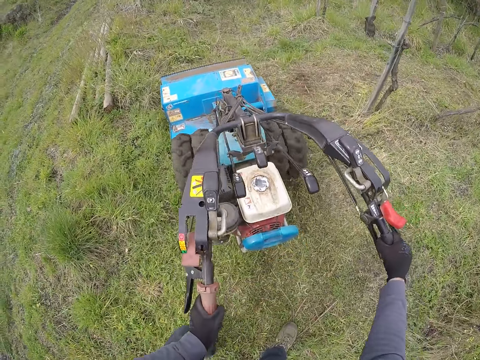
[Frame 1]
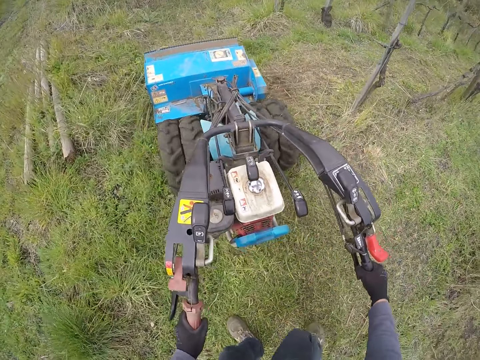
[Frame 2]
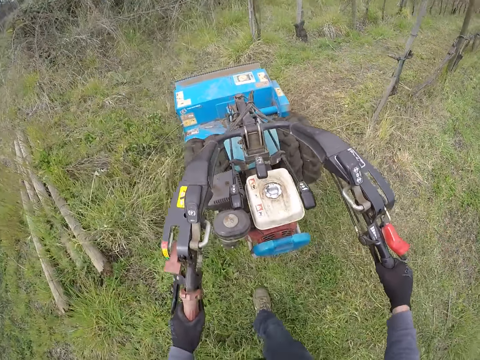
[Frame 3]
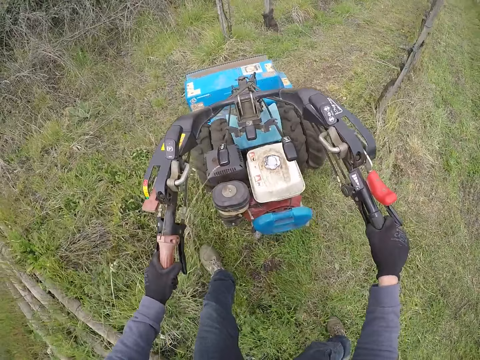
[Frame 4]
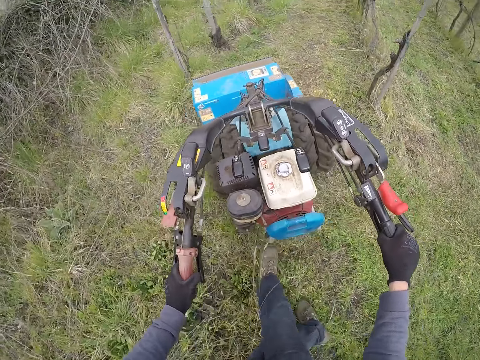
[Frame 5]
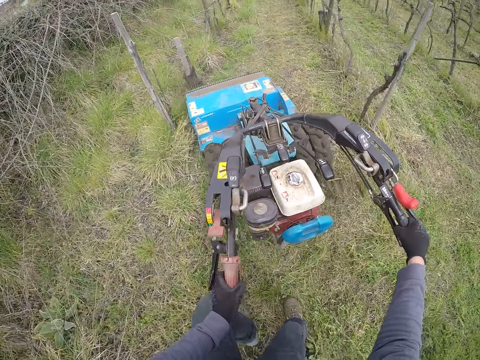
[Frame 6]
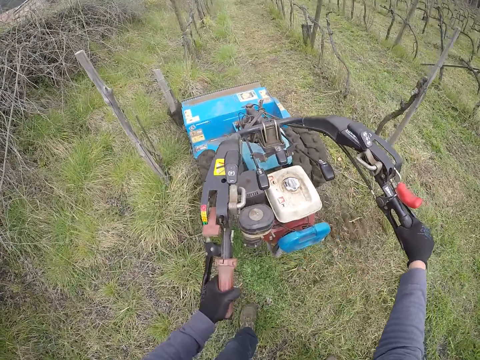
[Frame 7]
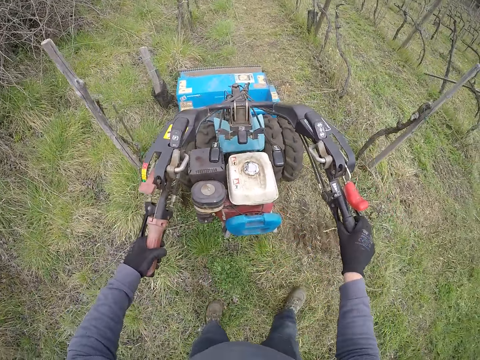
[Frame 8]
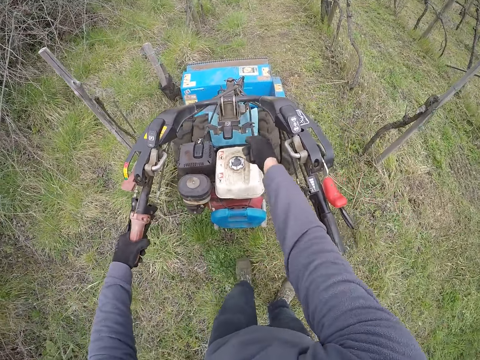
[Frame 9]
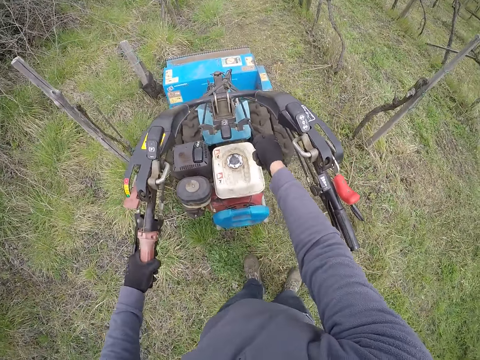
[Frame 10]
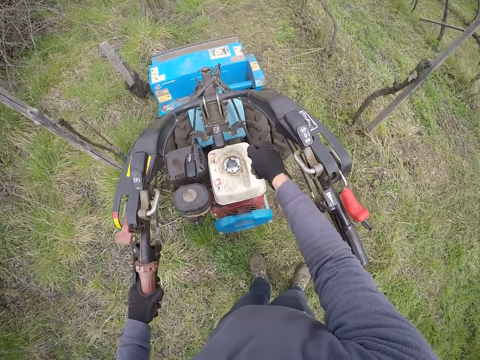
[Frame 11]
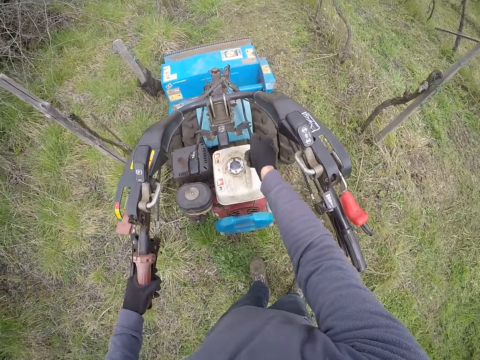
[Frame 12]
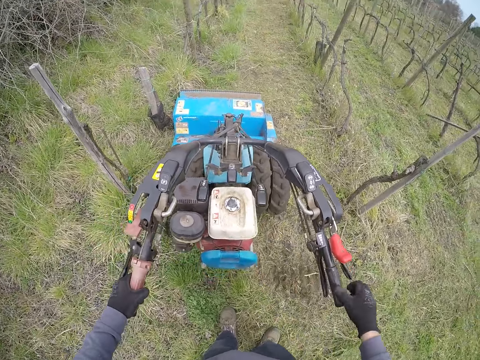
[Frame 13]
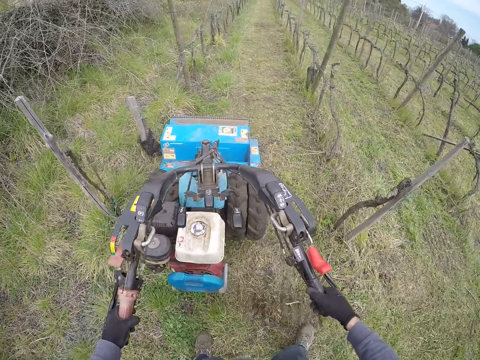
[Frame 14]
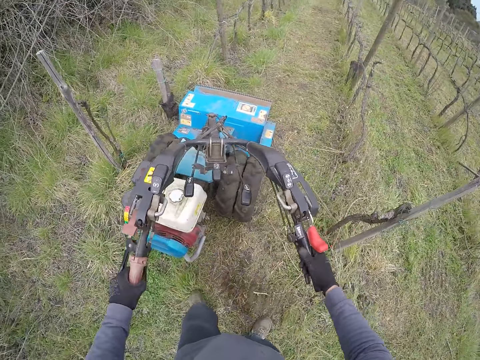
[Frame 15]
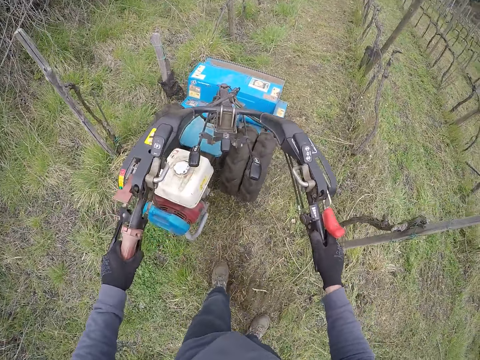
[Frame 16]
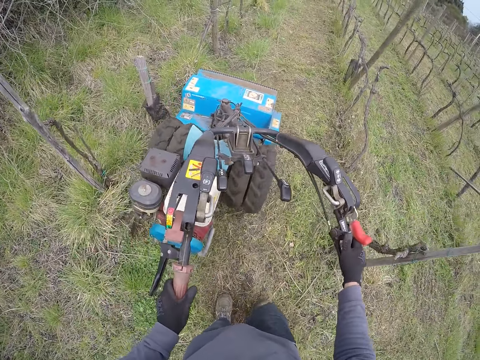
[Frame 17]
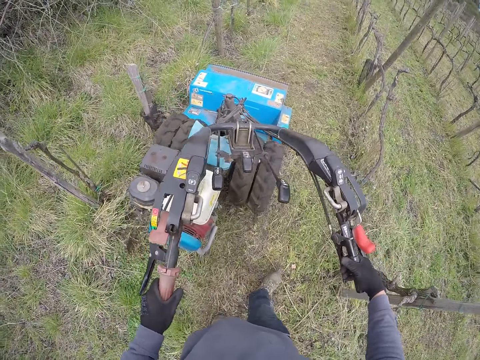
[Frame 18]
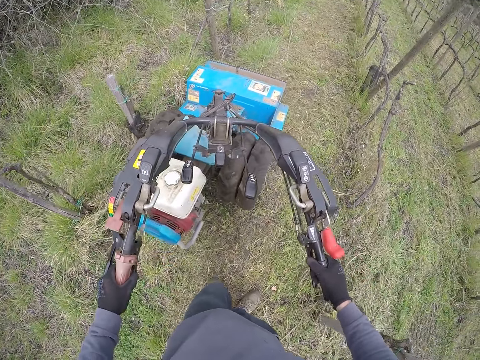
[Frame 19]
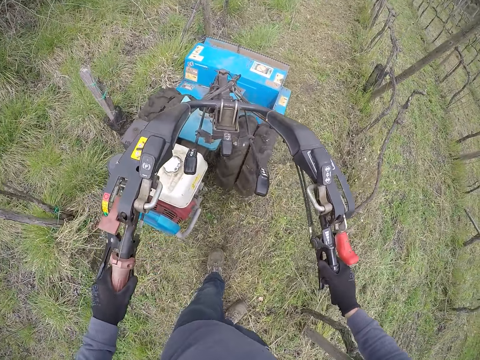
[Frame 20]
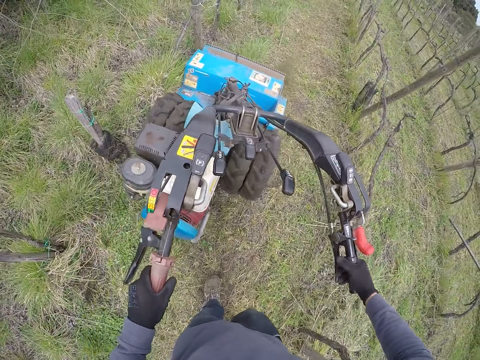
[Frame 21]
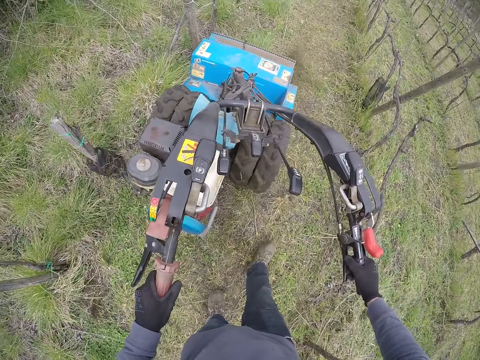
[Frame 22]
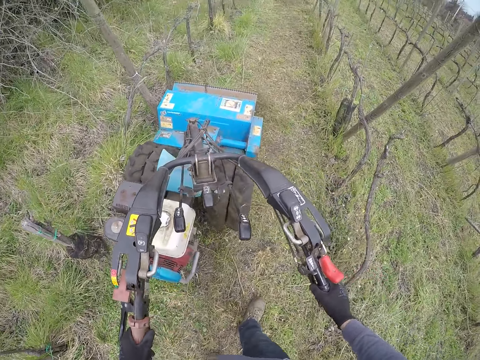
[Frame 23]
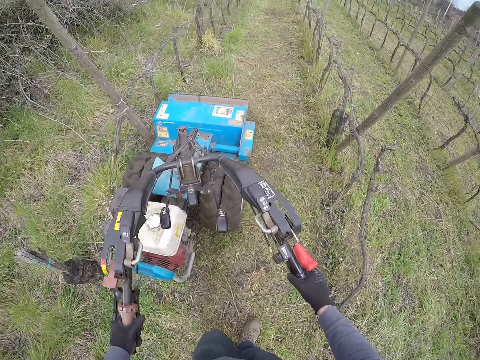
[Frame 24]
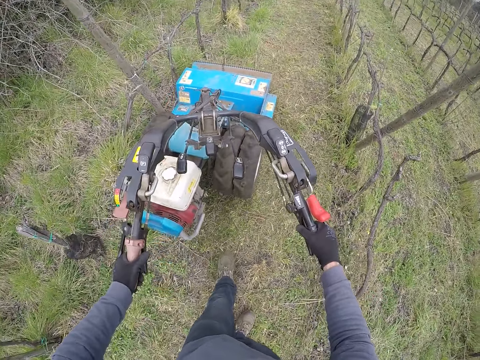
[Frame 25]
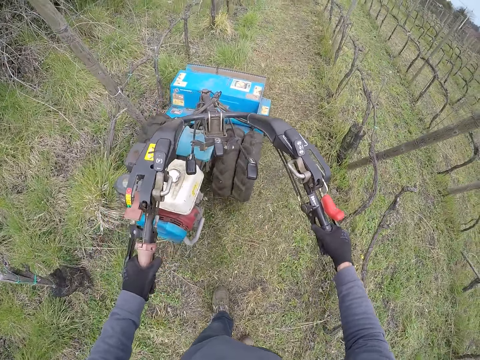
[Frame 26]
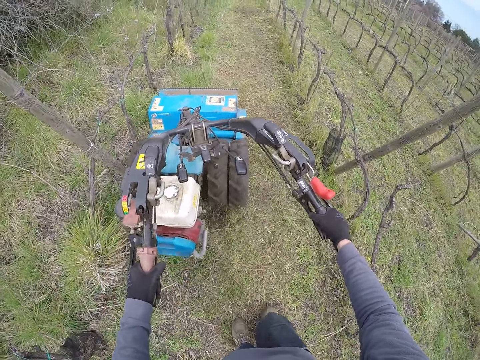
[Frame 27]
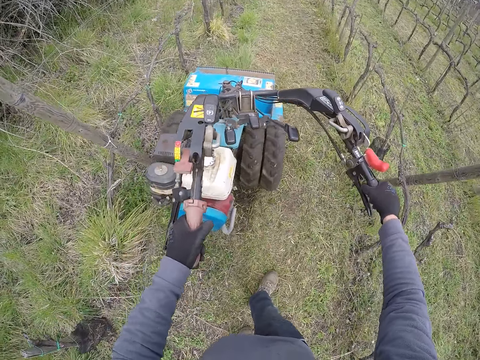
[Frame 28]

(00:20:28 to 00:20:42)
The camera wearer turns a lawn mower. He pulls a lever on the lawn mower with his right hand. He adjusts the handle of the lawn mower with both hands. He cuts grass with the lawn mower. He adjusts the handle of the lawn mower with both hands again. He operates the lawn mower with both hands on the field.

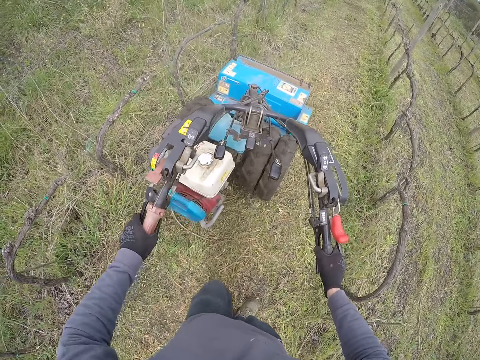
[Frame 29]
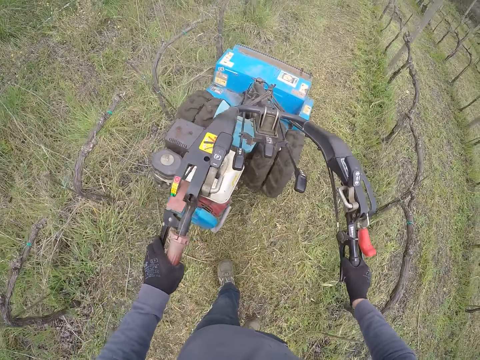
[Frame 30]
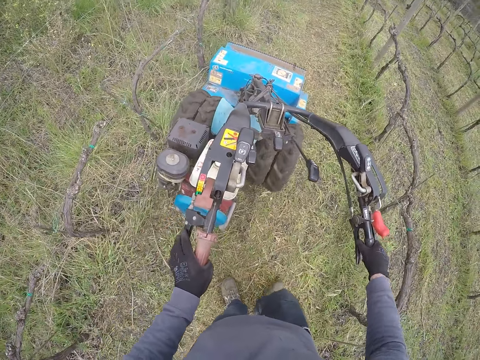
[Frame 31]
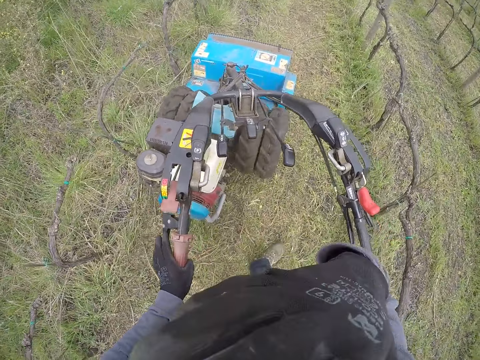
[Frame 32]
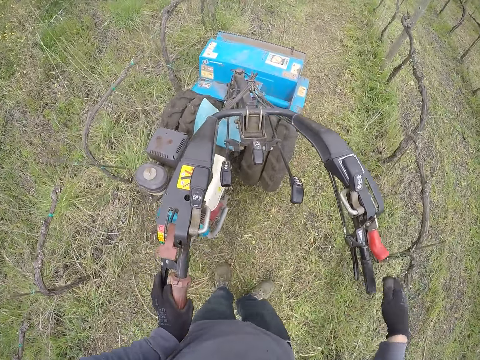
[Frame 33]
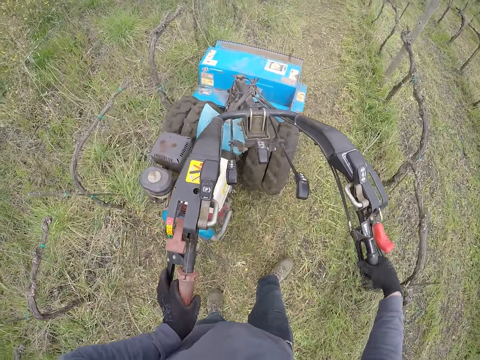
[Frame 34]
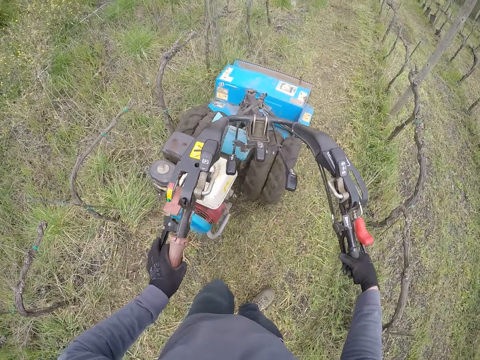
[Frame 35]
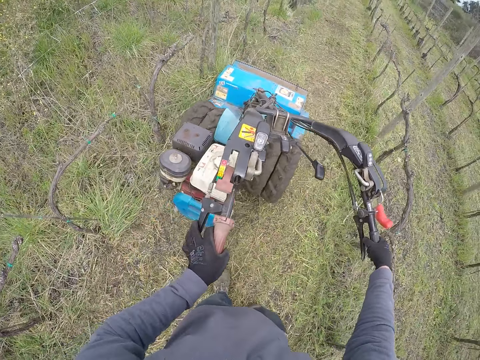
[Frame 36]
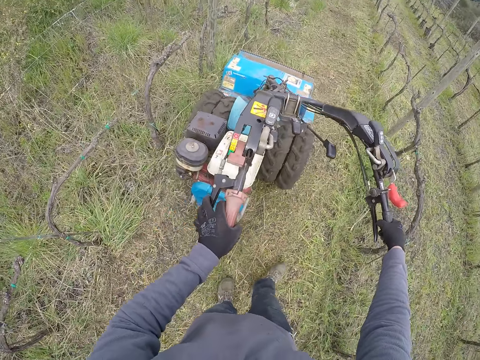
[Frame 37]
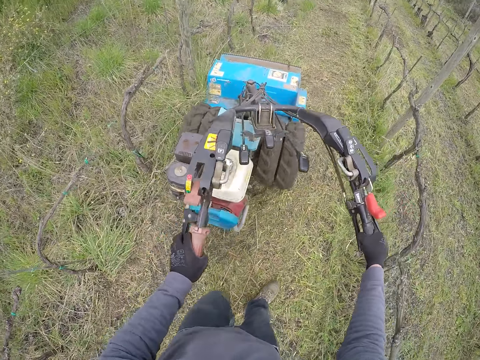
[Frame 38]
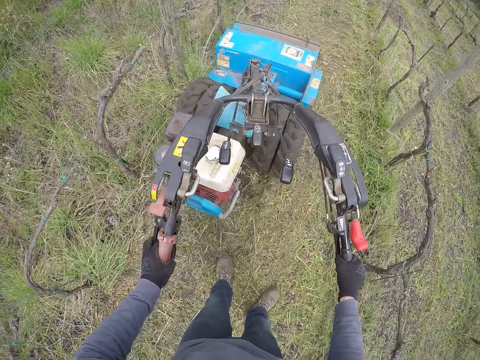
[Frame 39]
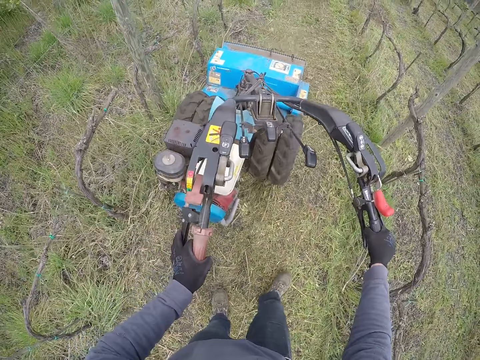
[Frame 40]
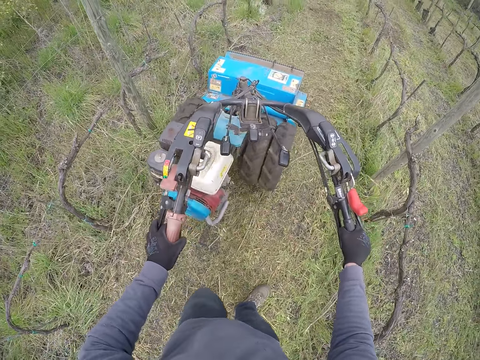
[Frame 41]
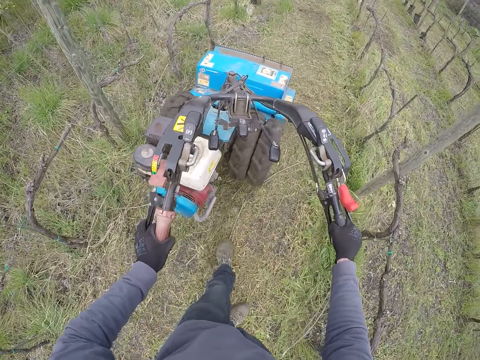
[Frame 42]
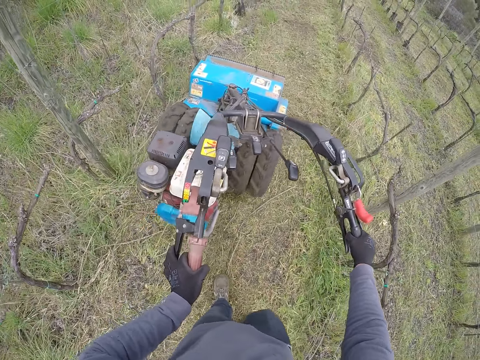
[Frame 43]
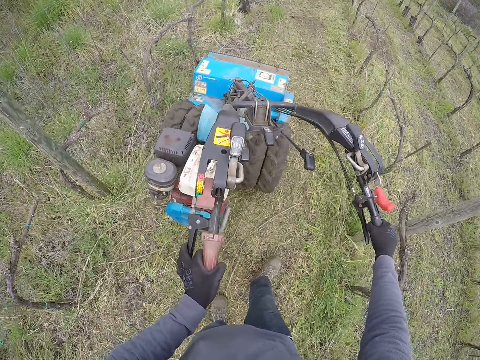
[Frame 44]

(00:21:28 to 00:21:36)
The camera wearer touches his face with his right hand. He holds the handle of a lawn mower with his right hand. He cuts grass with the lawn mower.

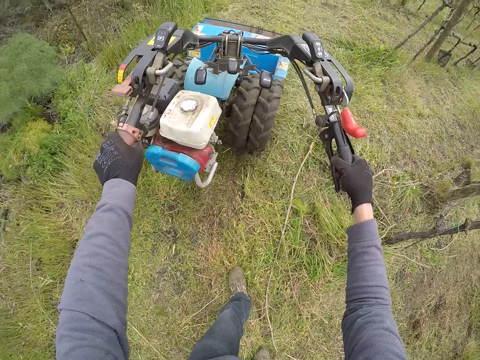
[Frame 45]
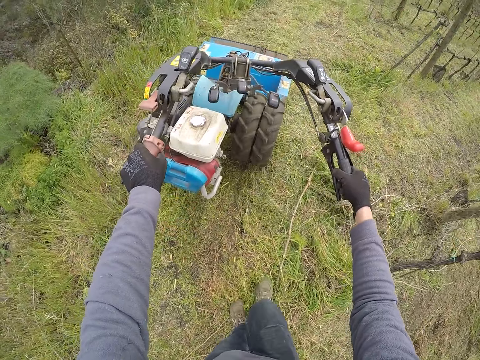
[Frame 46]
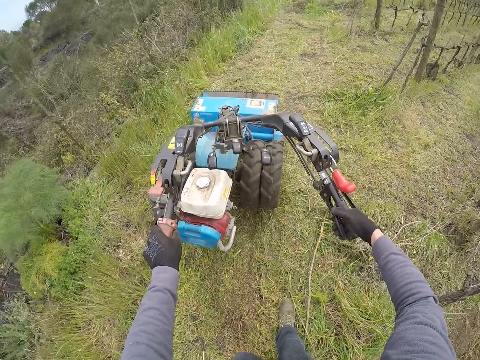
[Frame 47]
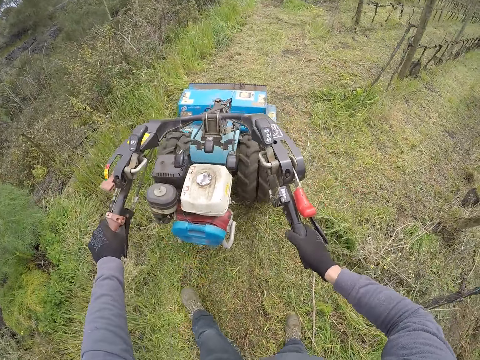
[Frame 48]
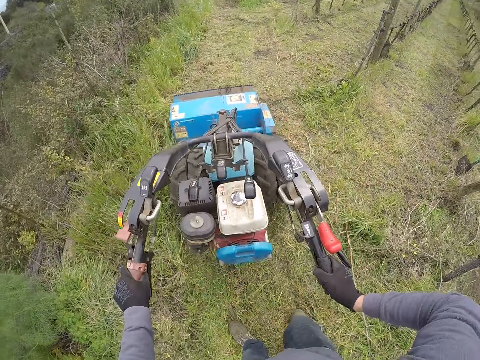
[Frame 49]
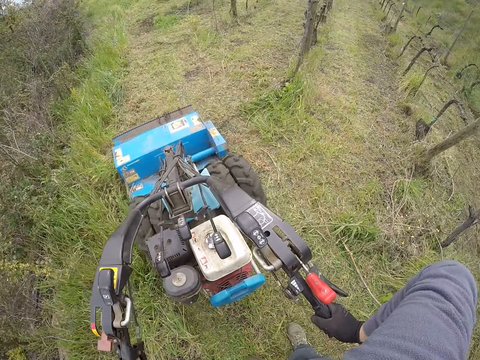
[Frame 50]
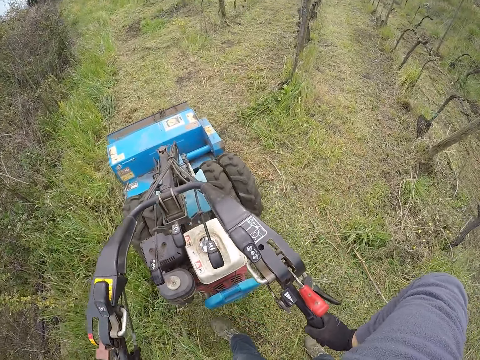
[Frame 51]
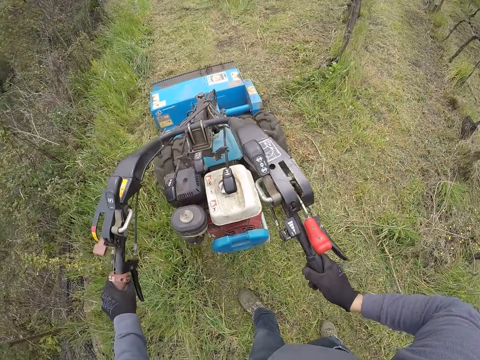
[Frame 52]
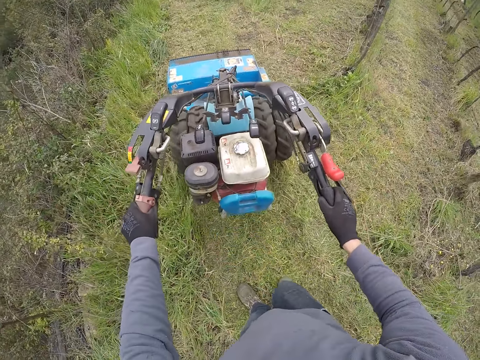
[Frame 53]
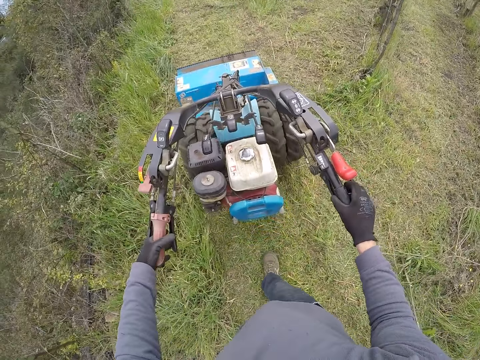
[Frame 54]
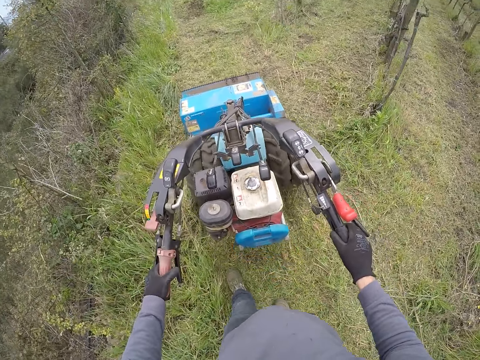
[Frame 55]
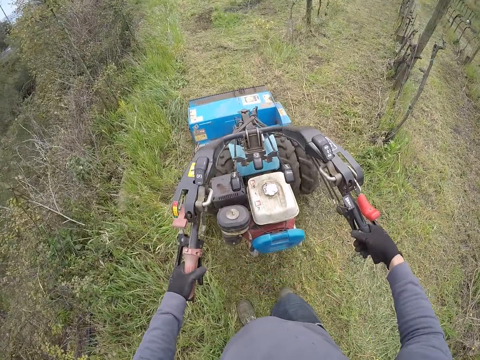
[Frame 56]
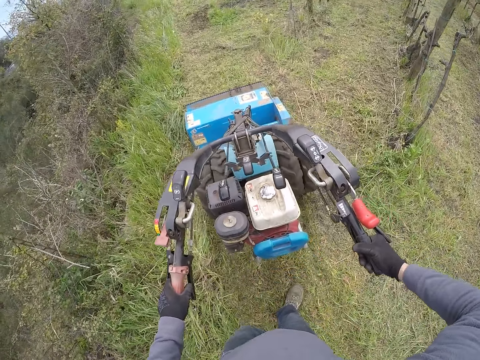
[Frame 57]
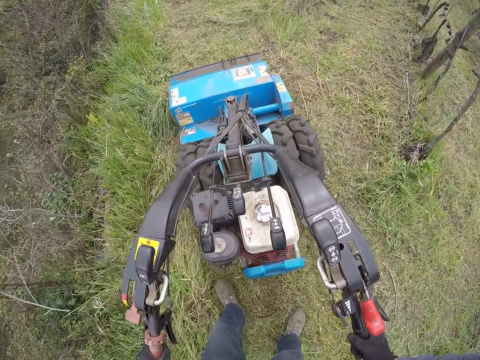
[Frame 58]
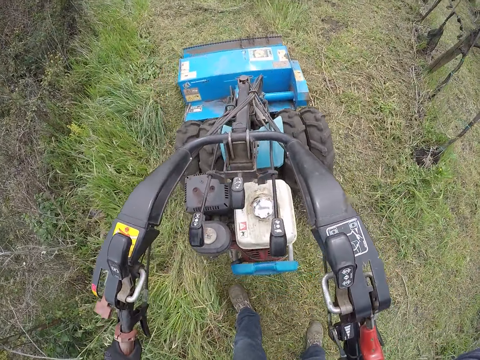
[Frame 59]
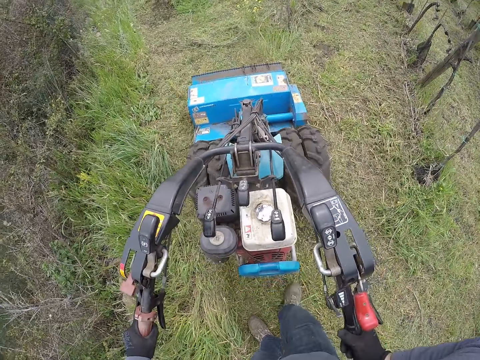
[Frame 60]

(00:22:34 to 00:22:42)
The camera wearer turns a lawn mower. They cut grass with the lawn mower.
